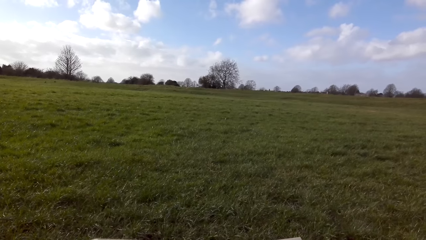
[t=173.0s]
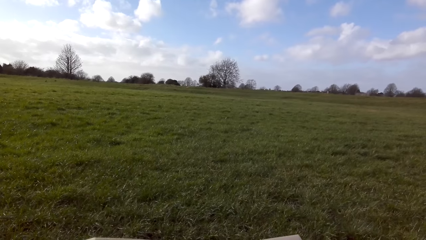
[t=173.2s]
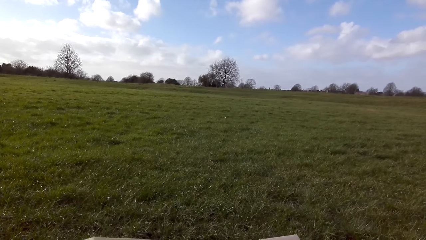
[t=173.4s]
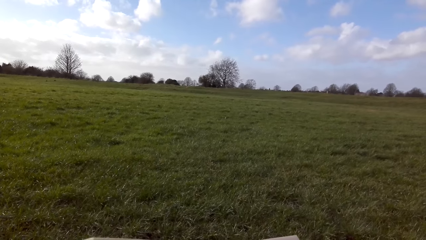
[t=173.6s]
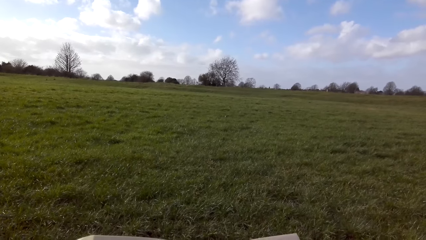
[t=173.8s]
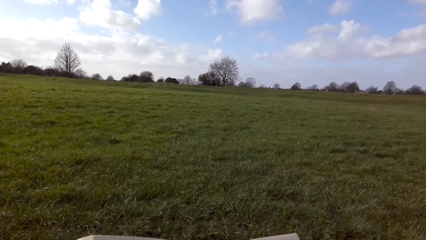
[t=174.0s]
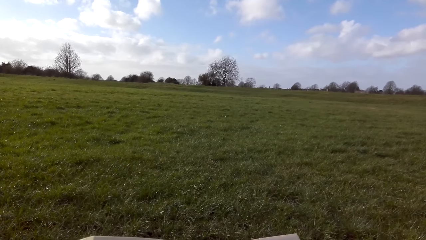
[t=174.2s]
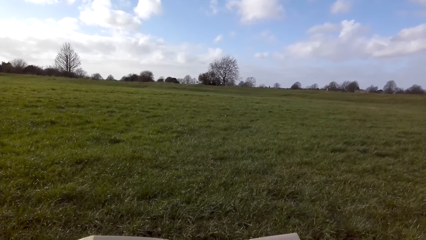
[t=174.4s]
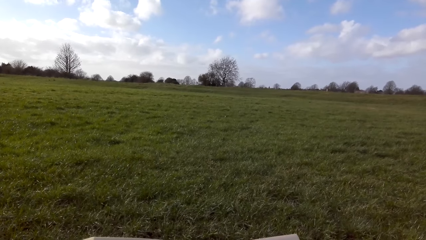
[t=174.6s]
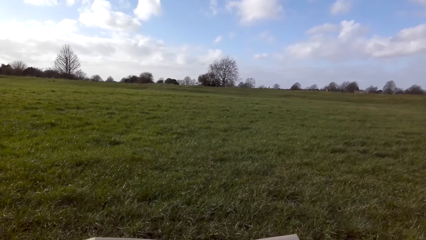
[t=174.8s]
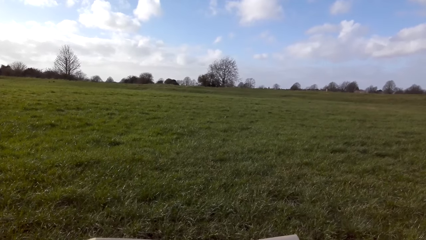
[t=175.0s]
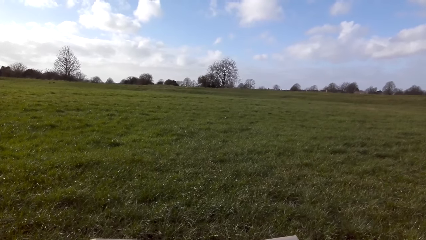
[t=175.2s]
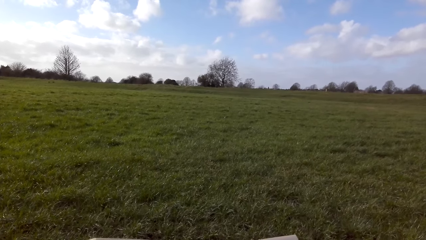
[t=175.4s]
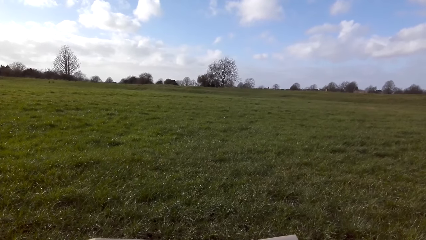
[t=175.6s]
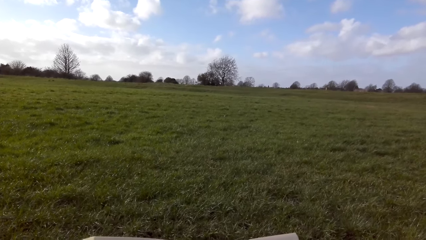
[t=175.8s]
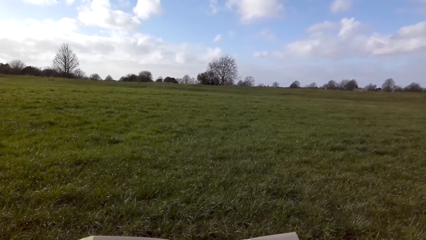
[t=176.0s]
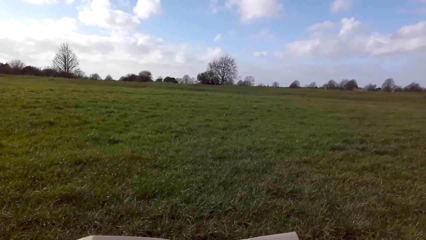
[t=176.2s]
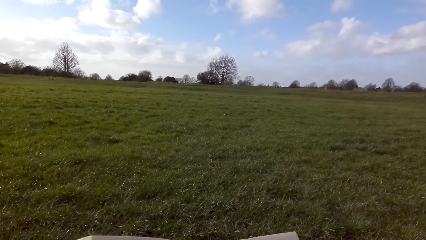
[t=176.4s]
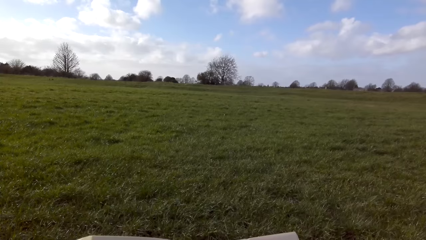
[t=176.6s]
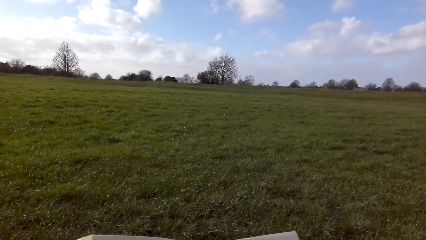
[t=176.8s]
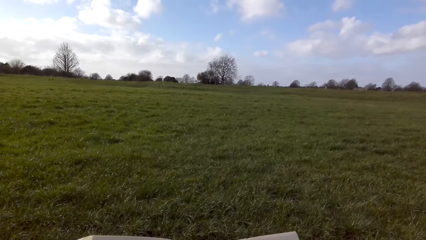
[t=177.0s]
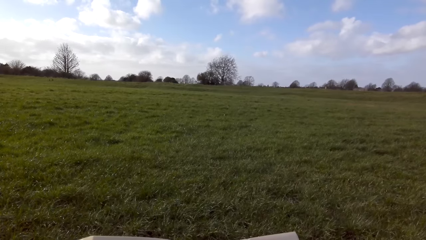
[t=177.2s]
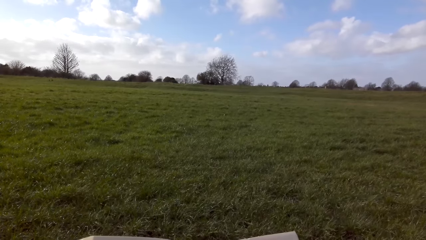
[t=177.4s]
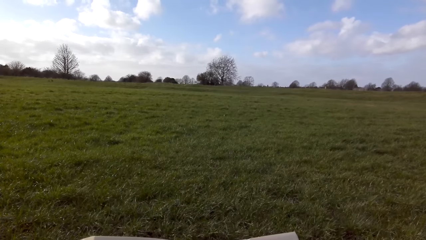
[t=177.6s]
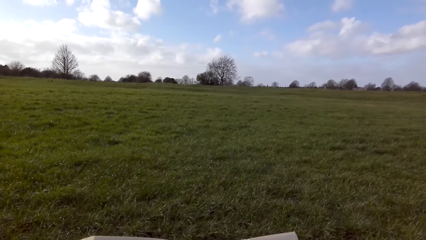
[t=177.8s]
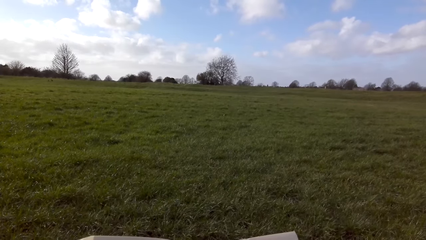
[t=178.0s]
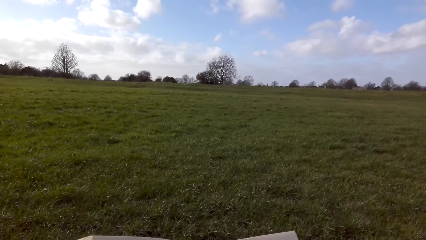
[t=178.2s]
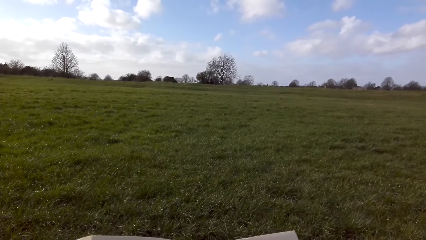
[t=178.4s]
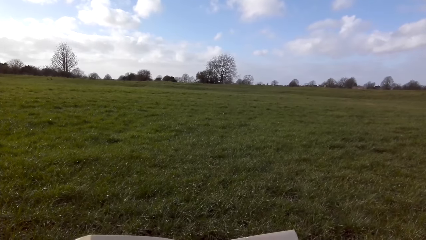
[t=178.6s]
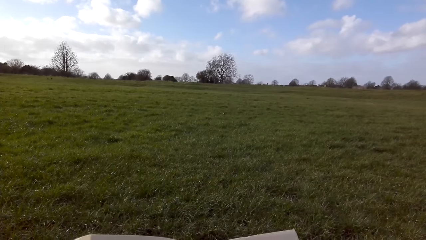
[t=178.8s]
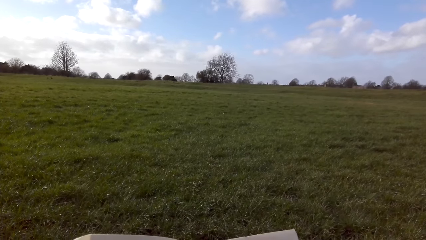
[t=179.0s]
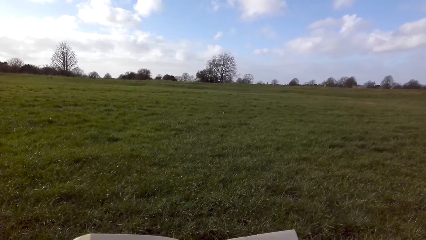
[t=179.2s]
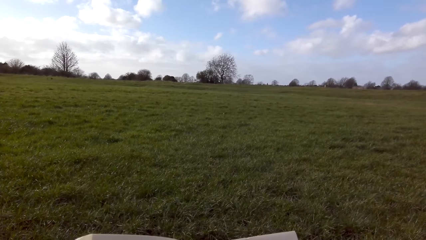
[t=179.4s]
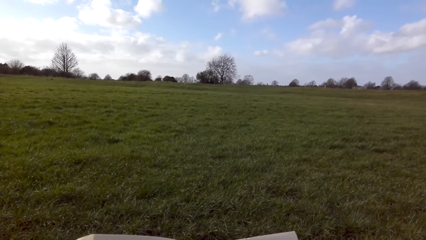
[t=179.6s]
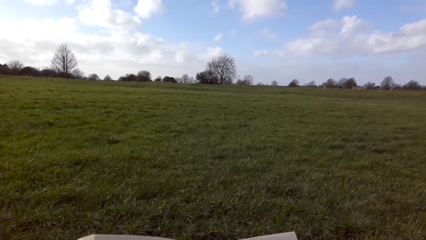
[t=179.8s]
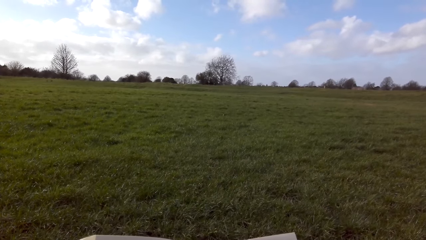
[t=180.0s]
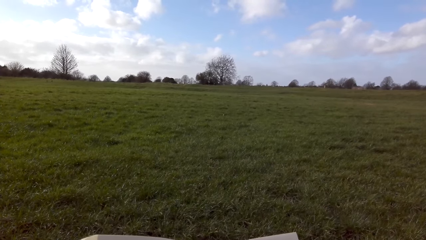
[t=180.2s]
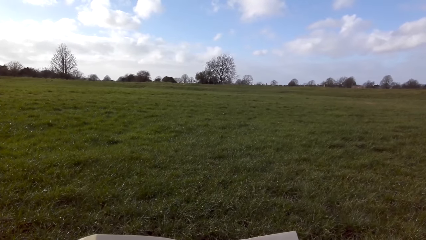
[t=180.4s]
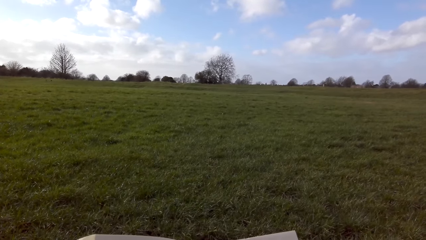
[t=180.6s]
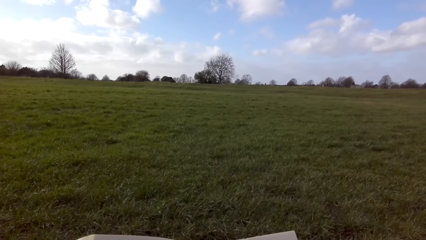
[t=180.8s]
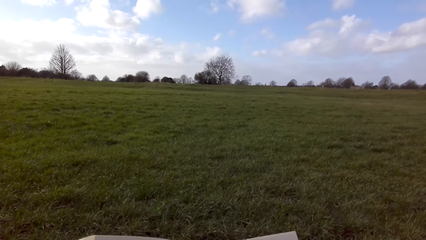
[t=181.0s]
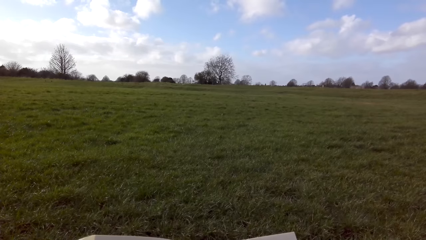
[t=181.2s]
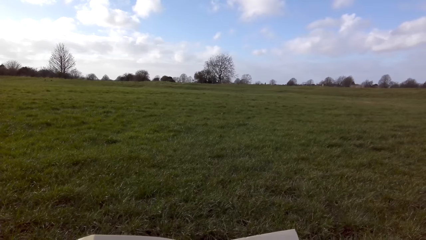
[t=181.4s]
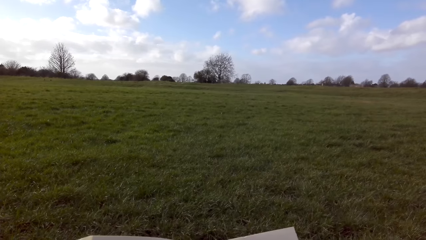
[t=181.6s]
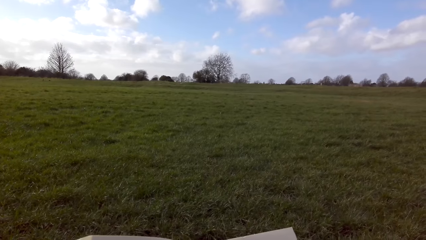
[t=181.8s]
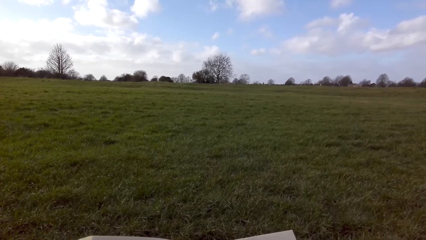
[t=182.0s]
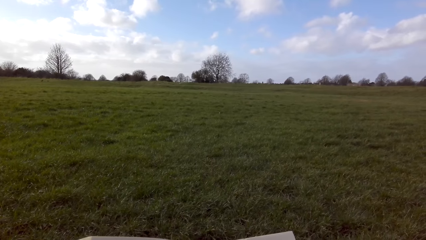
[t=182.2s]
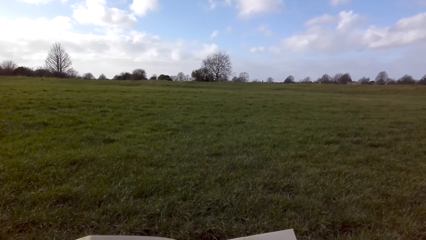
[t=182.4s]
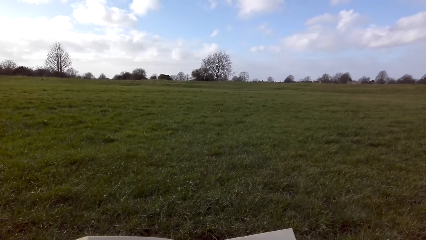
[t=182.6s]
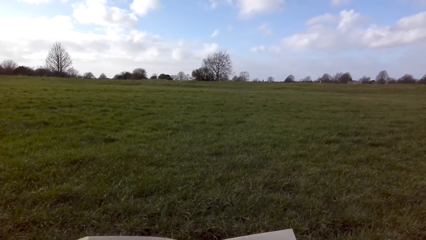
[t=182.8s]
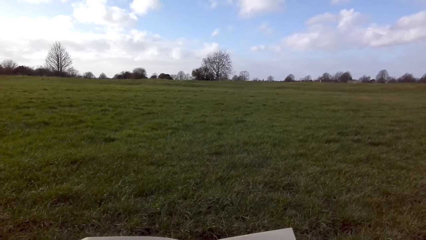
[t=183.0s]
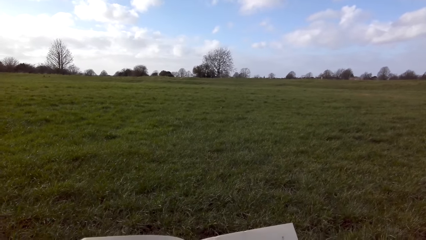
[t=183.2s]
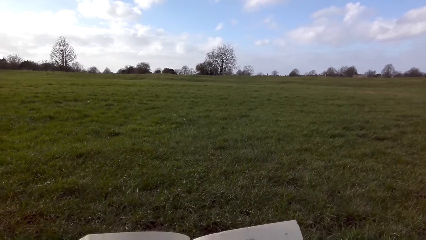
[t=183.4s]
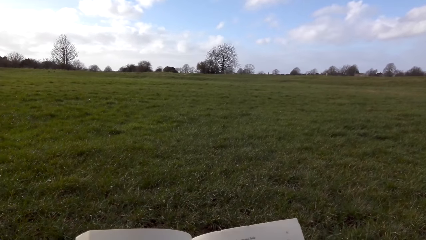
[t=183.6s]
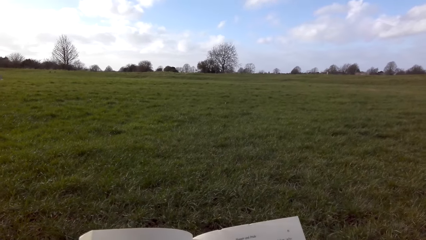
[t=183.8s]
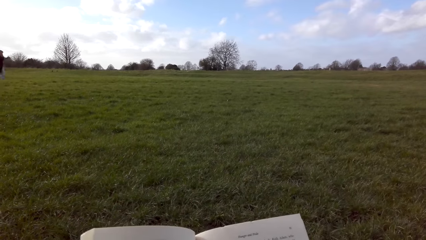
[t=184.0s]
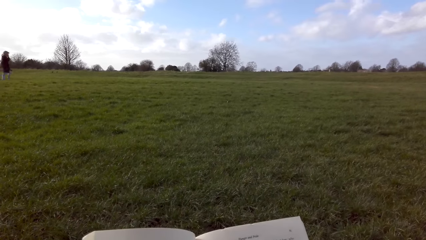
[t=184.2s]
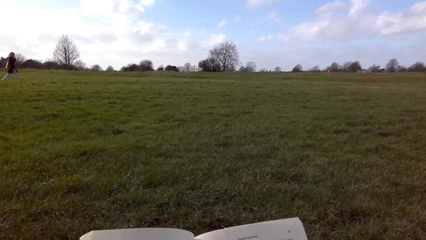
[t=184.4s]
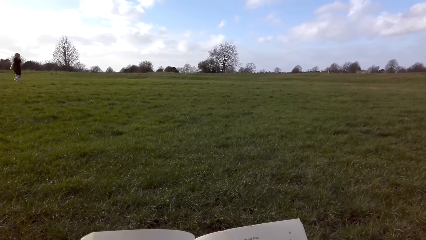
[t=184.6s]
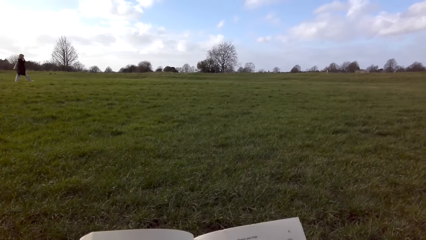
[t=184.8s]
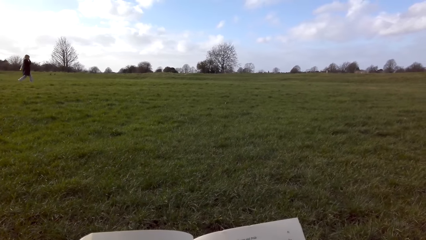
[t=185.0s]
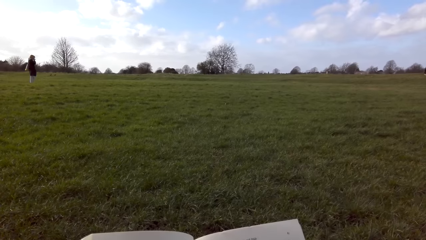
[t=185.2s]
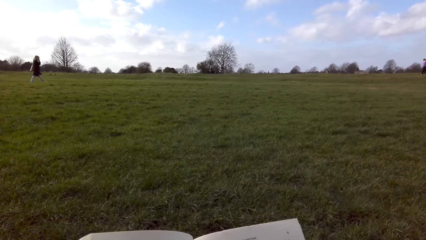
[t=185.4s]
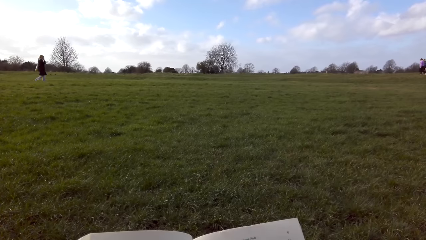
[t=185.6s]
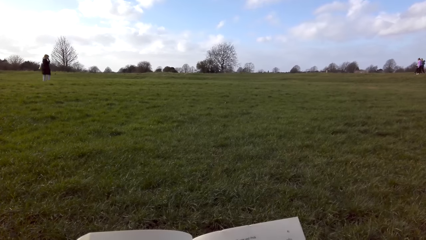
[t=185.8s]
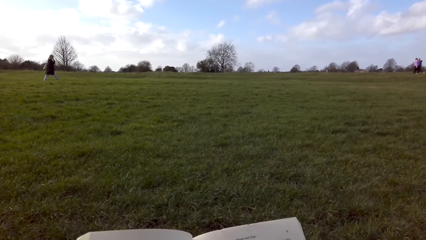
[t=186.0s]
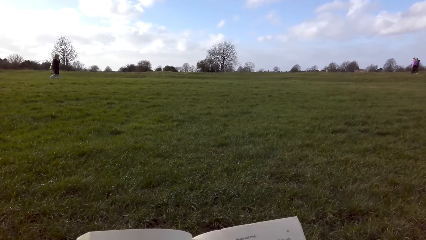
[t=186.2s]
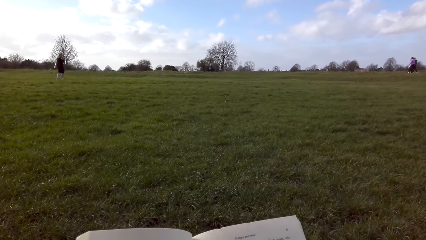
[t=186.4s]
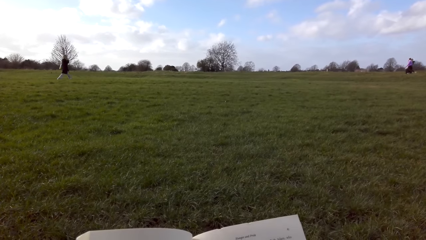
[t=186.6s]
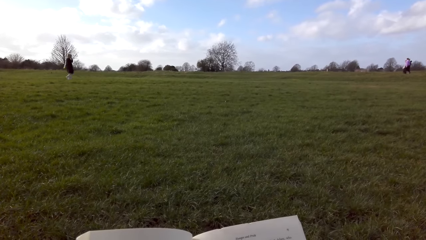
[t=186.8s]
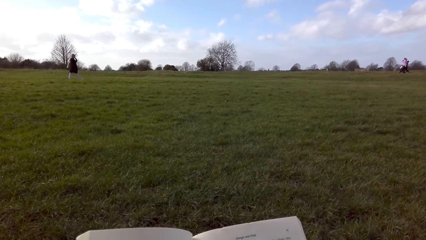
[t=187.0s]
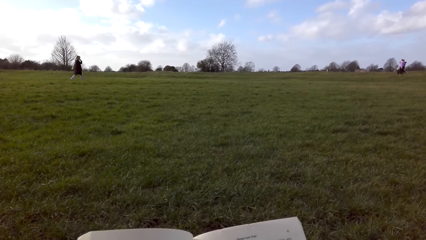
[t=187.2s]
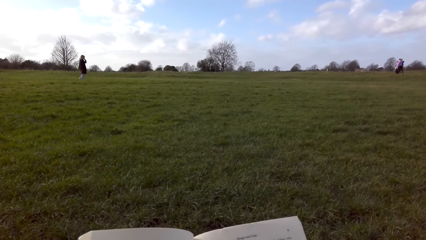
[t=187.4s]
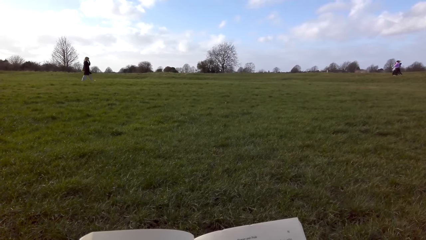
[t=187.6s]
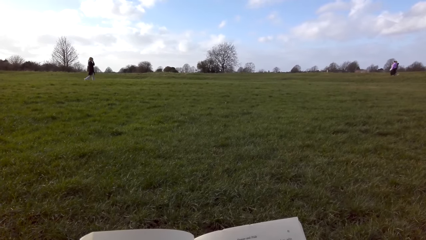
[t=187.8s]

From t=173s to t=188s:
A person walks in the fields.
